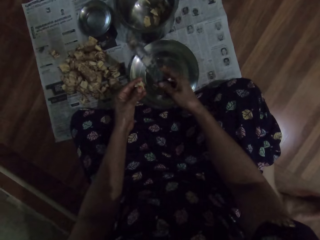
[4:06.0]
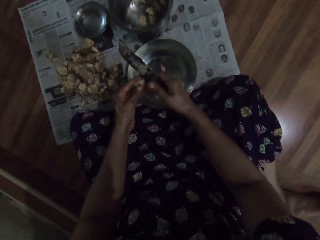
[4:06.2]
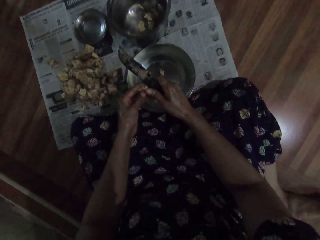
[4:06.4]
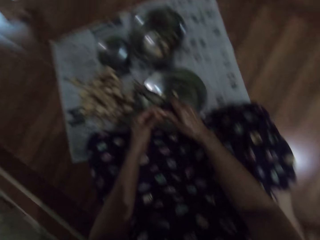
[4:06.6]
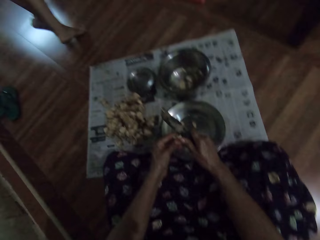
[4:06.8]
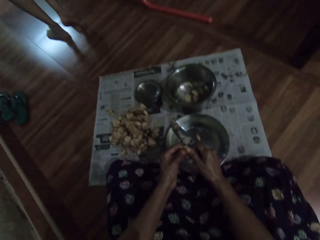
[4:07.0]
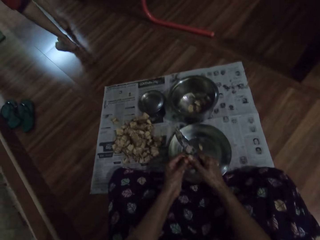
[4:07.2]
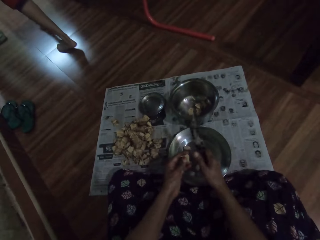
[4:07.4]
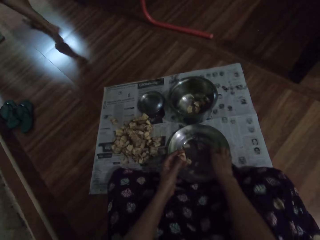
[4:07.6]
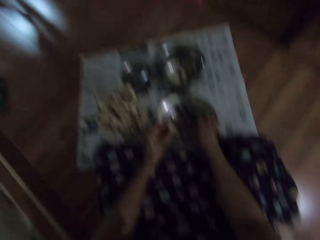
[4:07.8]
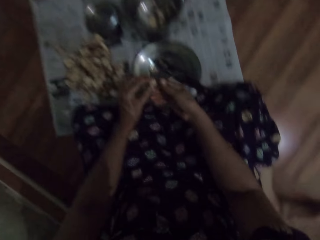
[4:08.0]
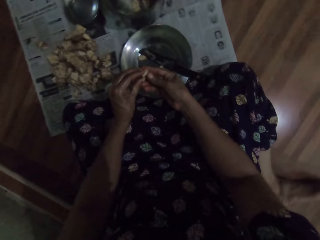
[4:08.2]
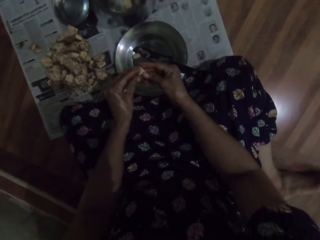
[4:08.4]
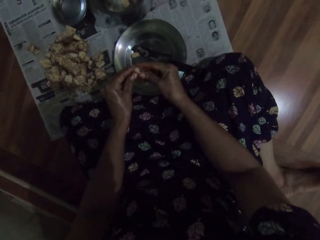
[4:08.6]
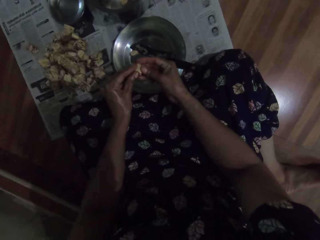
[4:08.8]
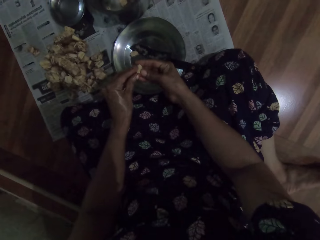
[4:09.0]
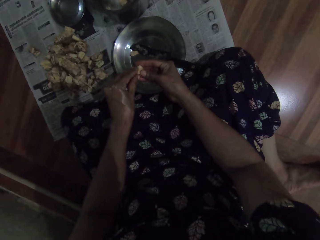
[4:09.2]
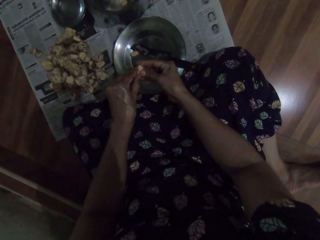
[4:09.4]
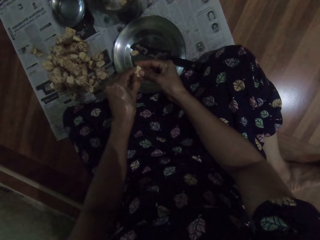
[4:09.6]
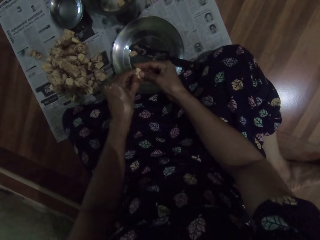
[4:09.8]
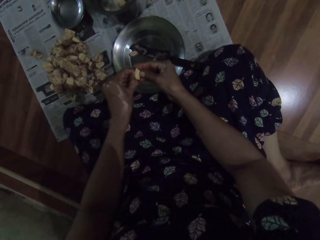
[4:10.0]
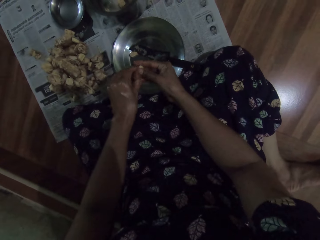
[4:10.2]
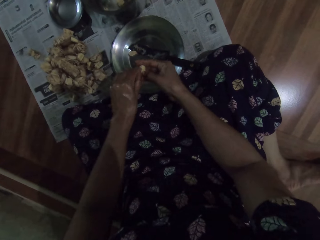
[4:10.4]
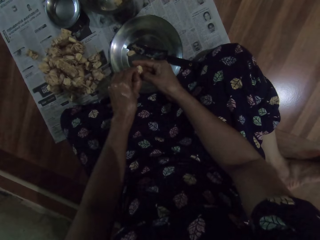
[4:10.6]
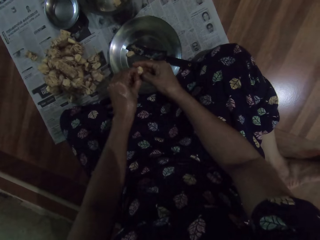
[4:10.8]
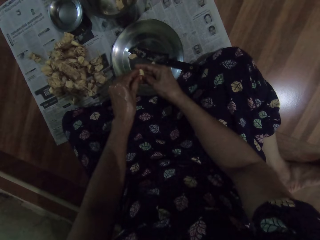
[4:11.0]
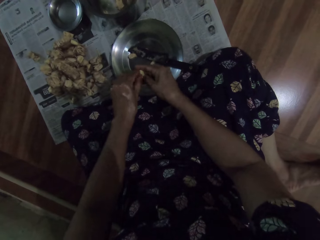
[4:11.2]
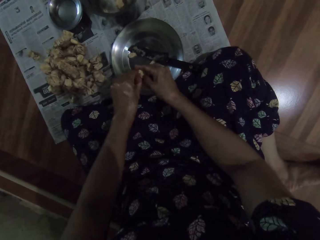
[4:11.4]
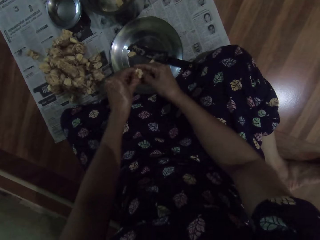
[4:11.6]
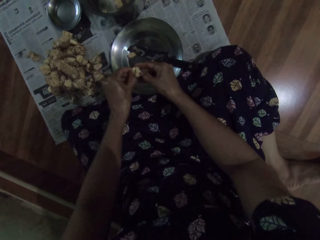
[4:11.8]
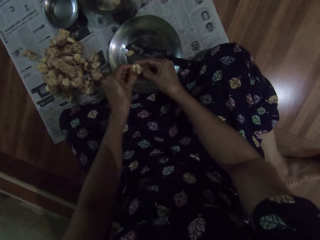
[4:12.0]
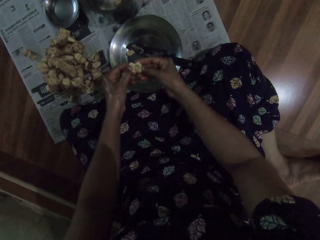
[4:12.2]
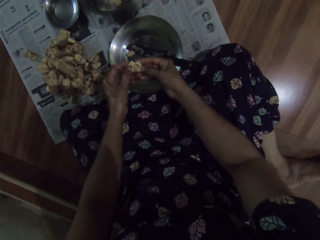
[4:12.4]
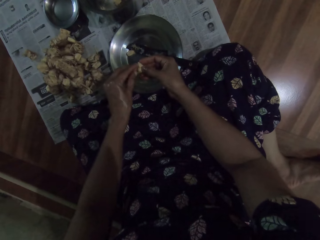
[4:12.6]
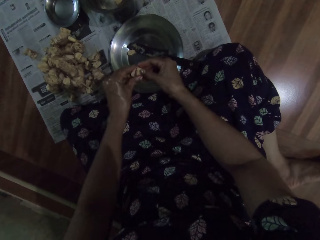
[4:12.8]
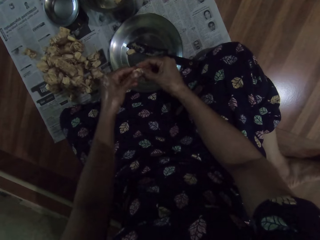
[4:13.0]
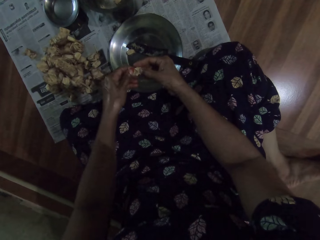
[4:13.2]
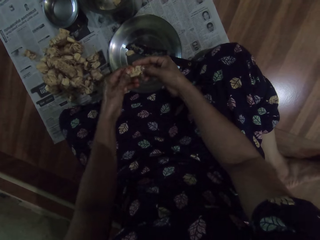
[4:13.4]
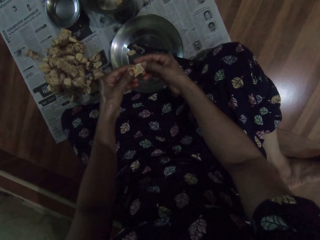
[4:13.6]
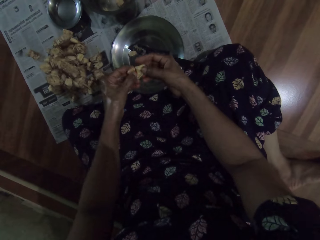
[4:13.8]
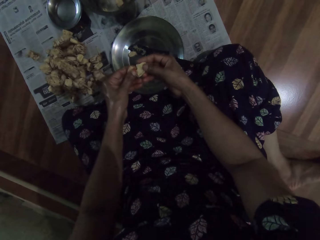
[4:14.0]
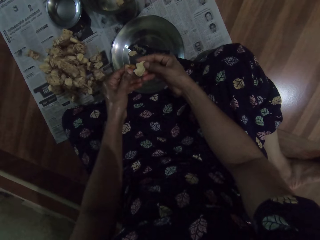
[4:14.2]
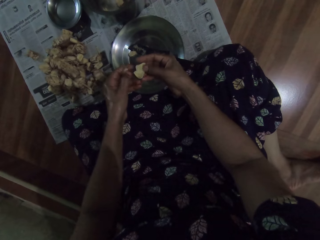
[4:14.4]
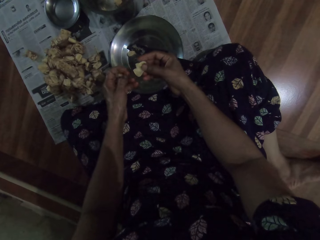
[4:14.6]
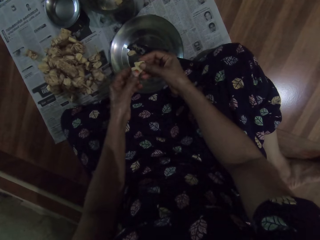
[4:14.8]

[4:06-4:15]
The camera wearer cuts the breadfruit with the knife in her right hand. She drops the knife on the plate with her right hand. She shreds the breadfruit with her fingers. She peels the seed from the endocarp.

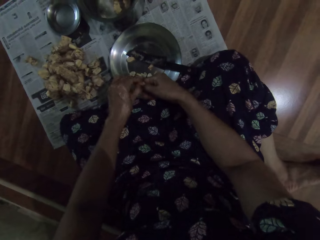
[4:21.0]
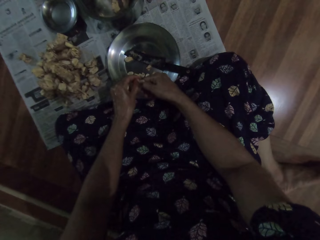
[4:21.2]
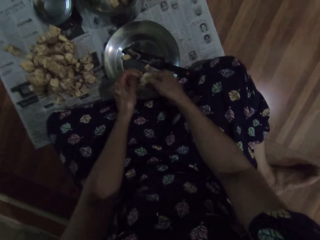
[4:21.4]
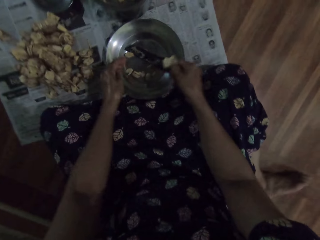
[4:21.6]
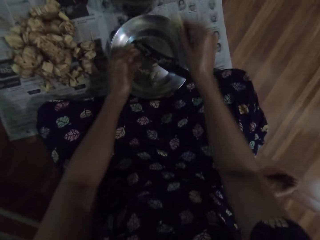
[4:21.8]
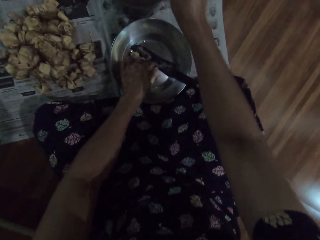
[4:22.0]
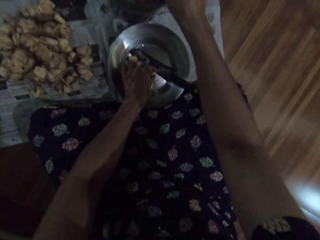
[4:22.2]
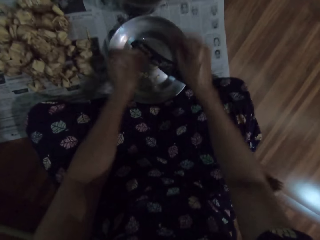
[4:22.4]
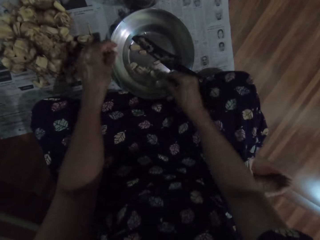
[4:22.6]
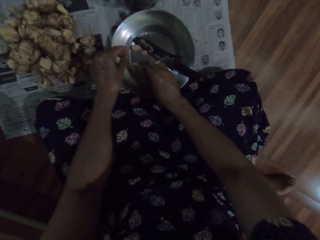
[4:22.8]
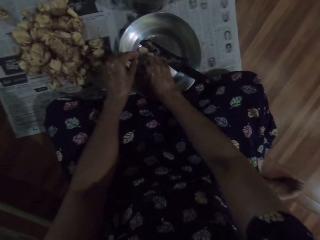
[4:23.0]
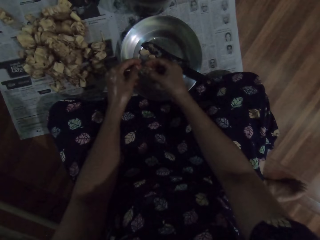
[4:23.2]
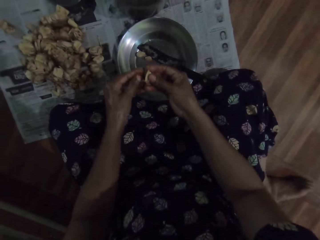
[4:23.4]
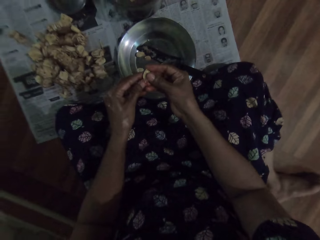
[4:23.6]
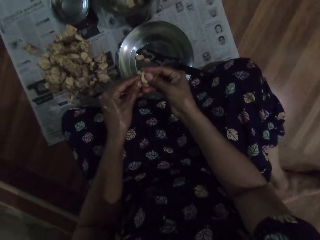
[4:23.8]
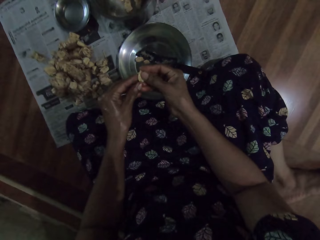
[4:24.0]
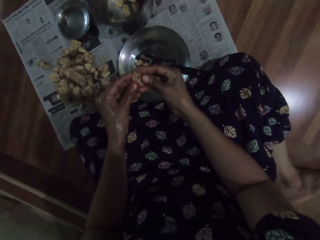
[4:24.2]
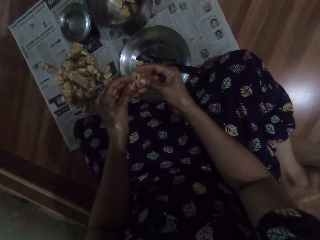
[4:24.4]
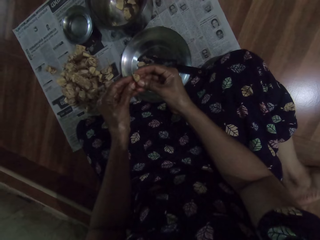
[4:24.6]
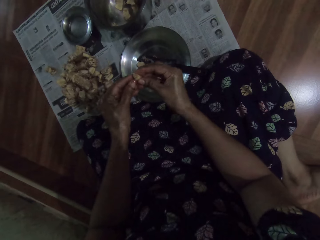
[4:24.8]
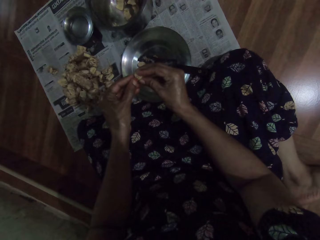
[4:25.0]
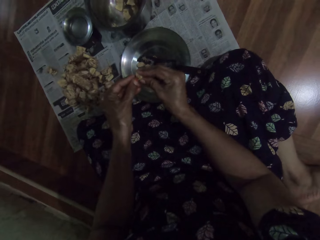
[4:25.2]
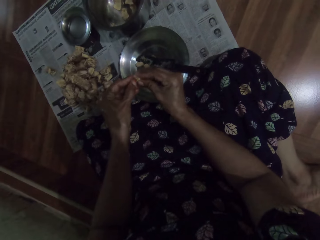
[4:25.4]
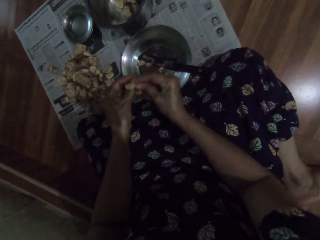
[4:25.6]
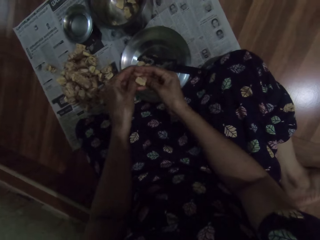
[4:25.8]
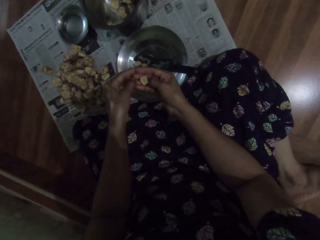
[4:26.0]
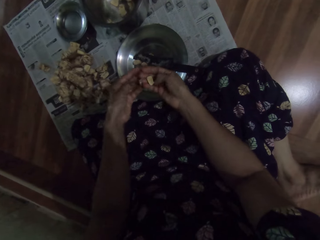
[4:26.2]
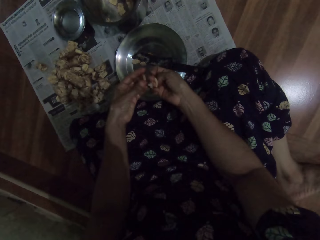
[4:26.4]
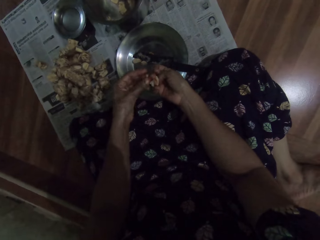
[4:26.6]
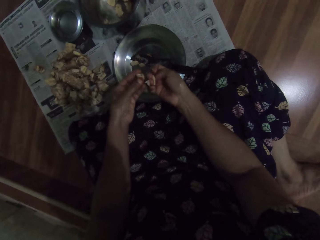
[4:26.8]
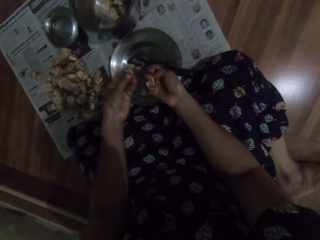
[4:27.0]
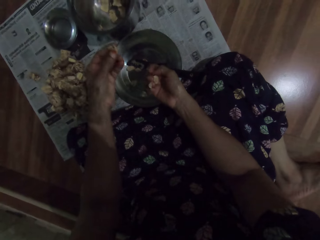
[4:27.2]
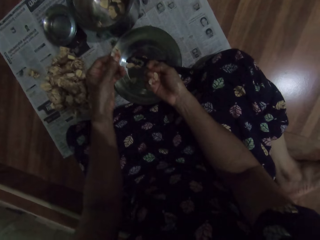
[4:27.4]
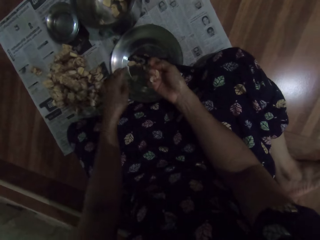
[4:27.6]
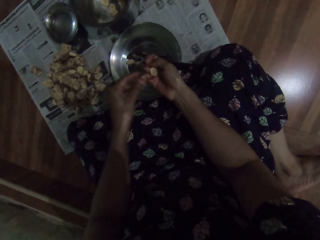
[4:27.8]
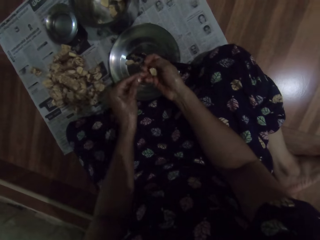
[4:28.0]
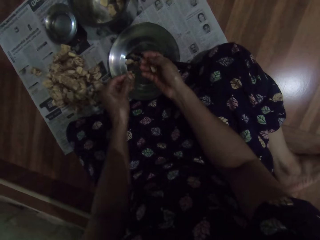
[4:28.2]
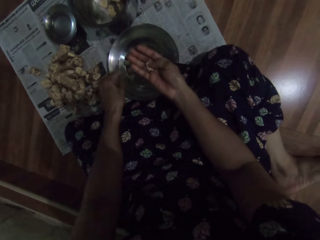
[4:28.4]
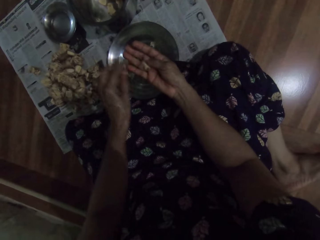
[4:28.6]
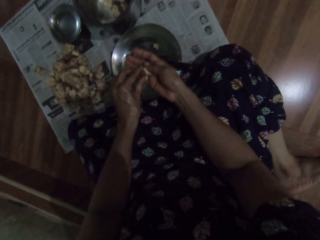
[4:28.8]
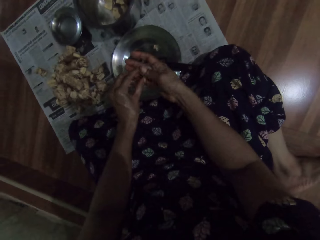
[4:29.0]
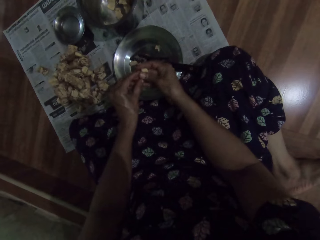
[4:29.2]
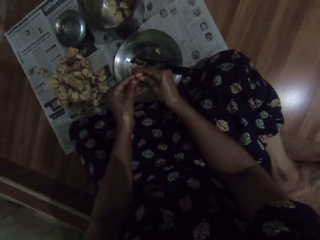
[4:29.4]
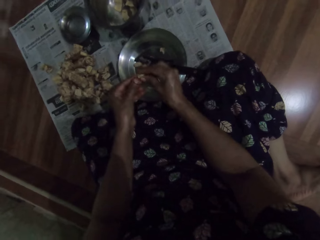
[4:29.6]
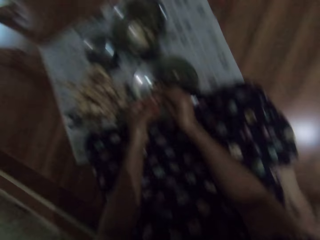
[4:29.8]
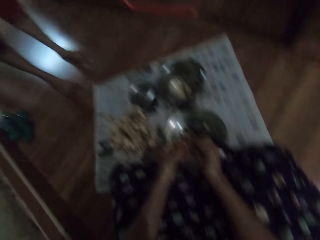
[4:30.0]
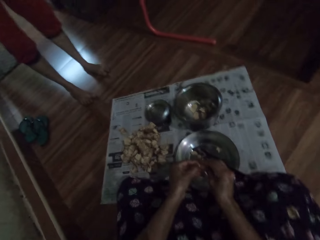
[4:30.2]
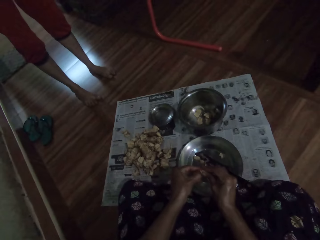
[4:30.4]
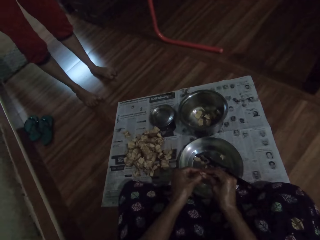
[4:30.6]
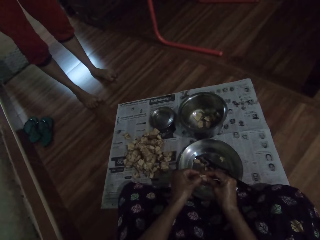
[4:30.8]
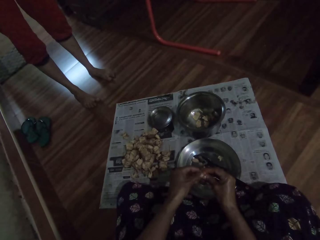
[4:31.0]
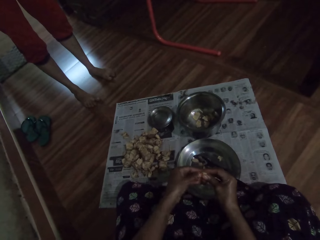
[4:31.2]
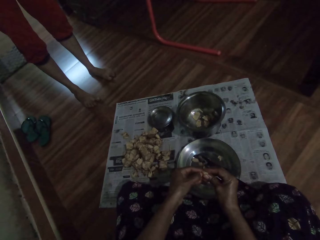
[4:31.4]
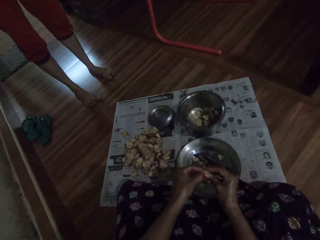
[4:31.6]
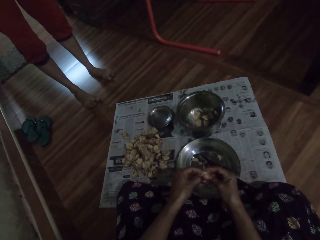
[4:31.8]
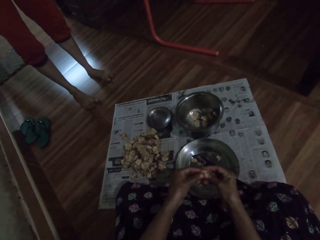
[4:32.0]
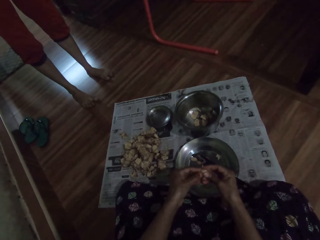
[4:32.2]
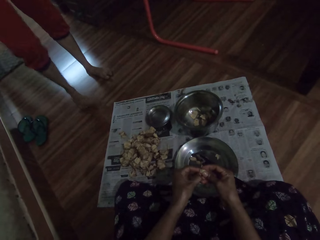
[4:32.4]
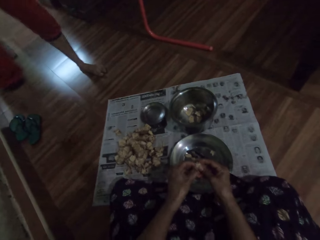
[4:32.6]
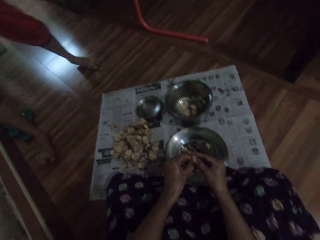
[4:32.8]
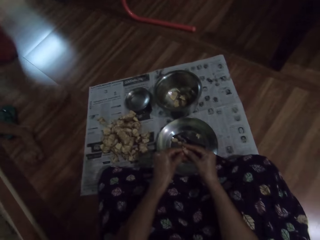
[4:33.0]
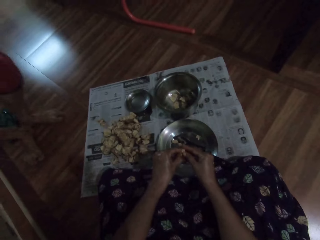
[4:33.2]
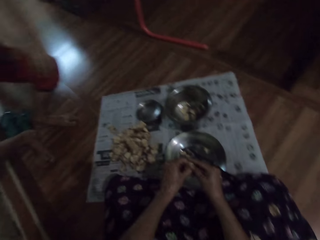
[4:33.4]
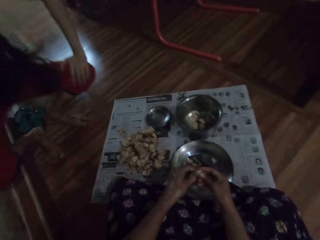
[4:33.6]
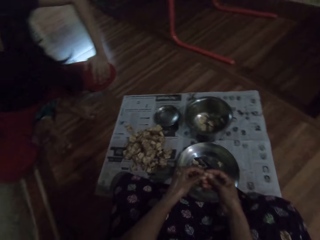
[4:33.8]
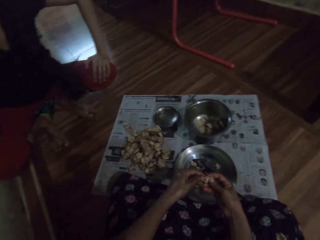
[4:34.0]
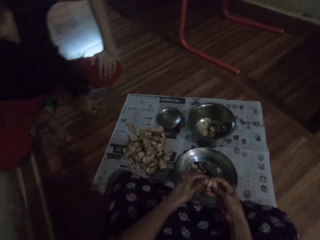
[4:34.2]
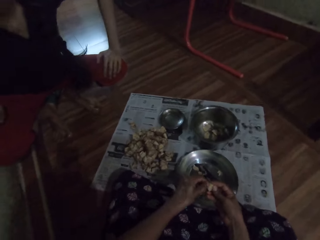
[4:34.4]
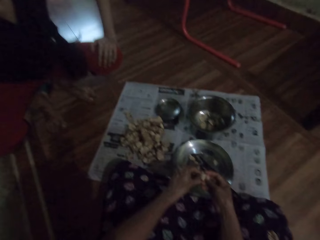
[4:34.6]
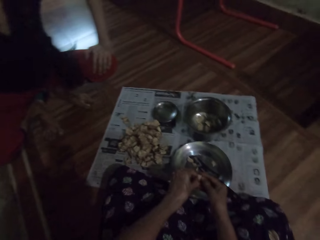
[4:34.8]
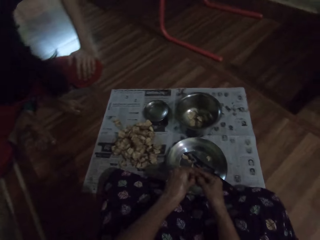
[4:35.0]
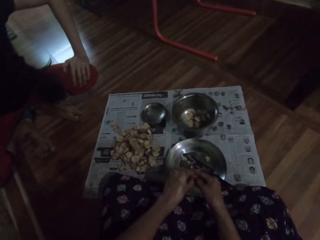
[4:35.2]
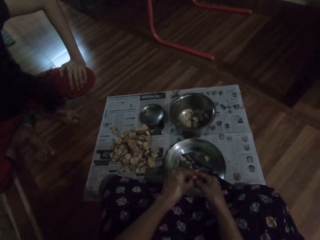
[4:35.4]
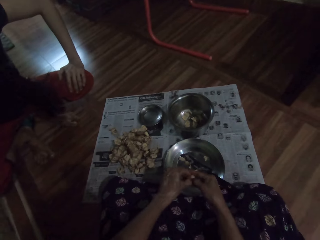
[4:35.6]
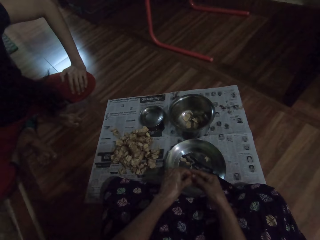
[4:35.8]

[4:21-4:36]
The camera wearer peels the seed from the endocarp. She shreds the breadfruit with her fingers. She drops a part of the breadfruit into the plate with her left hand. She drops a part of the breadfruit into the bowl with her right hand. She picks the breadfruit from the plate with her right hand. She peels the breadfruit with her fingers. She looks at the seed. She holds the breadfruit with her right hand. She peels the breadfruit with her fingers. She dialogues with a girl. The girl interacts with the camera wearer. The camera wearer peels the seed from the endocarp. The girl crouches beside the camera wearer.
